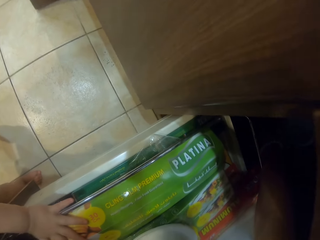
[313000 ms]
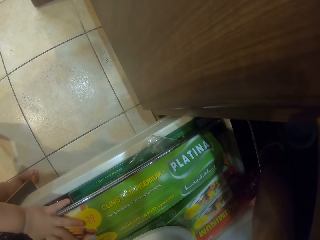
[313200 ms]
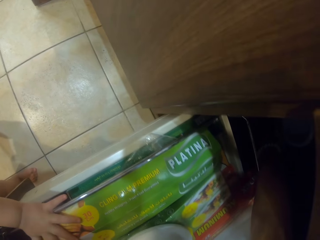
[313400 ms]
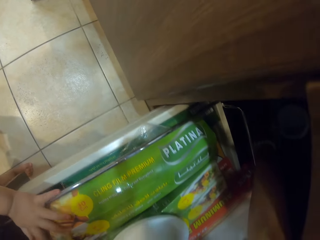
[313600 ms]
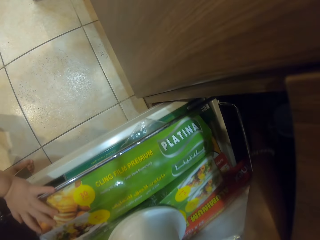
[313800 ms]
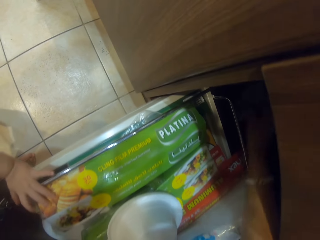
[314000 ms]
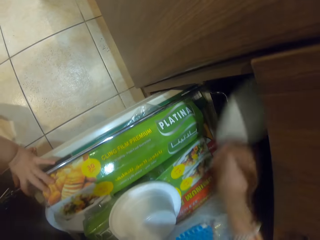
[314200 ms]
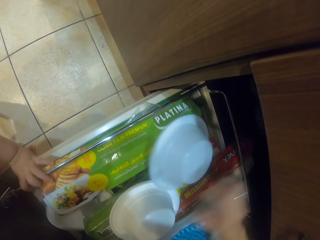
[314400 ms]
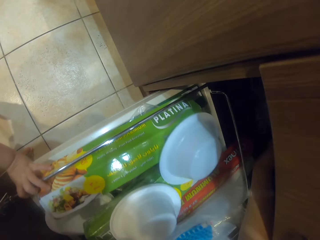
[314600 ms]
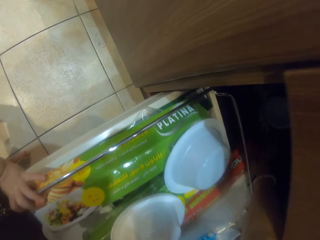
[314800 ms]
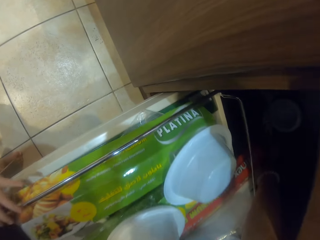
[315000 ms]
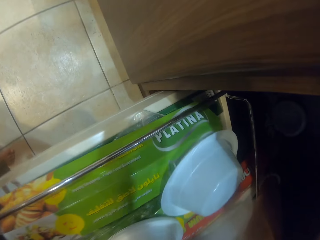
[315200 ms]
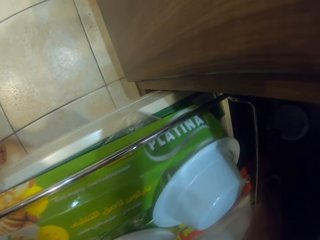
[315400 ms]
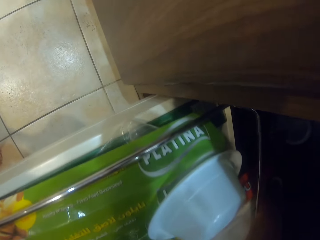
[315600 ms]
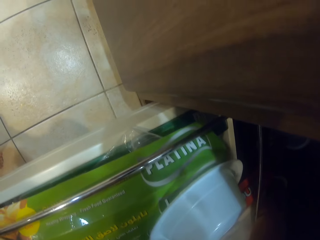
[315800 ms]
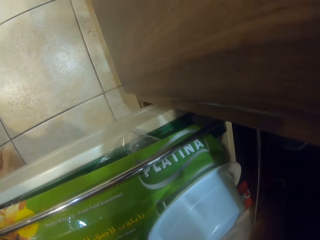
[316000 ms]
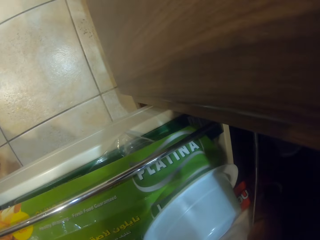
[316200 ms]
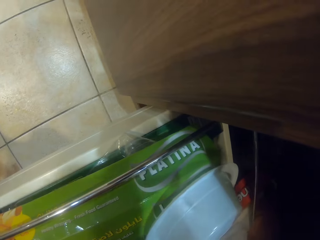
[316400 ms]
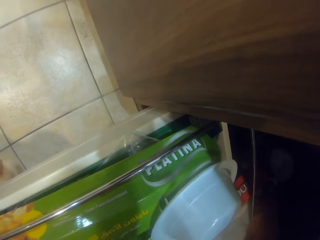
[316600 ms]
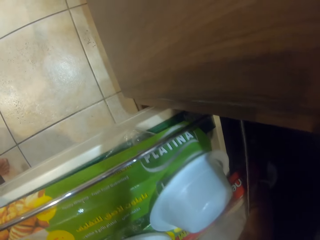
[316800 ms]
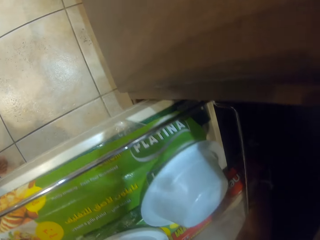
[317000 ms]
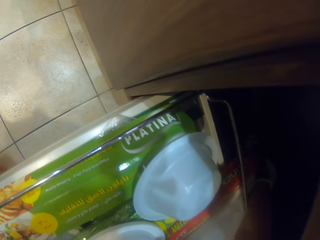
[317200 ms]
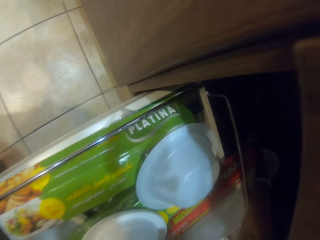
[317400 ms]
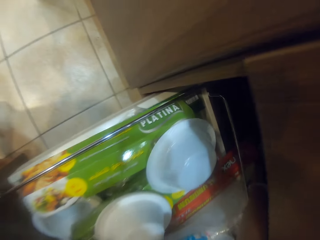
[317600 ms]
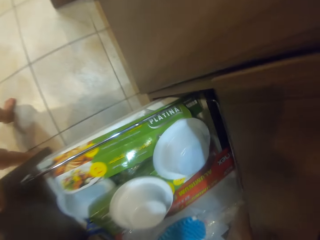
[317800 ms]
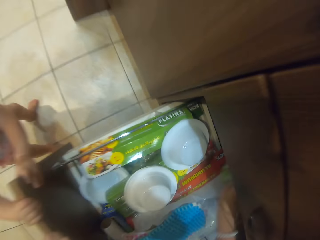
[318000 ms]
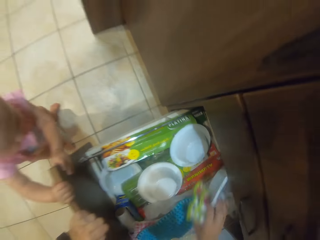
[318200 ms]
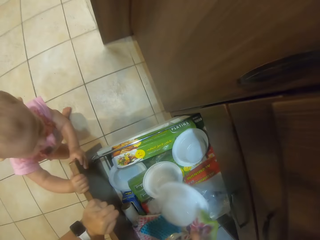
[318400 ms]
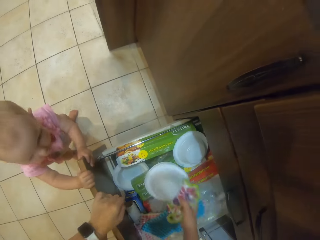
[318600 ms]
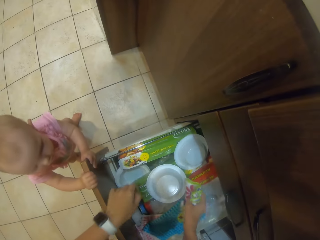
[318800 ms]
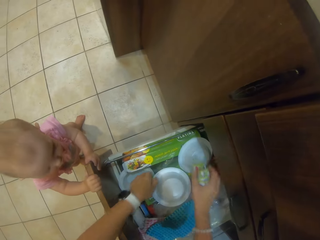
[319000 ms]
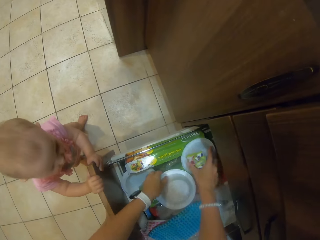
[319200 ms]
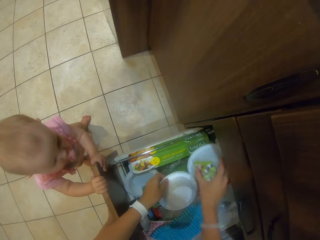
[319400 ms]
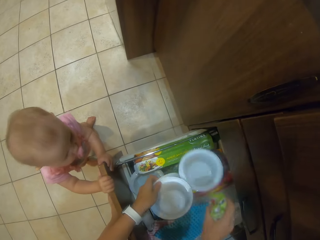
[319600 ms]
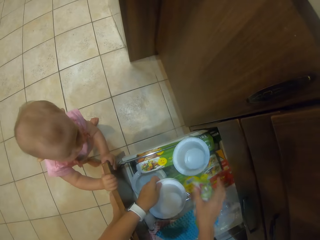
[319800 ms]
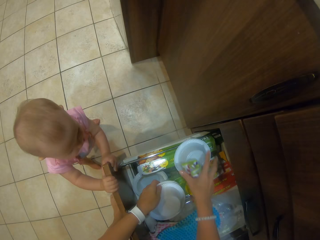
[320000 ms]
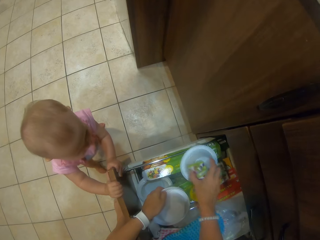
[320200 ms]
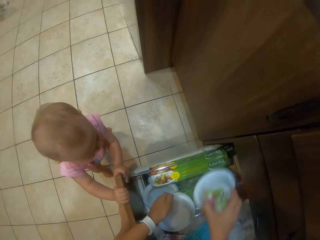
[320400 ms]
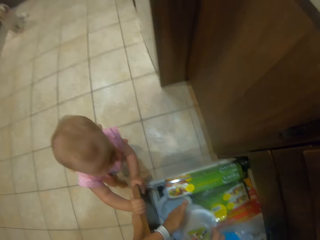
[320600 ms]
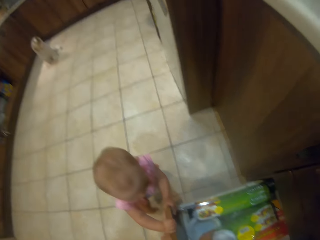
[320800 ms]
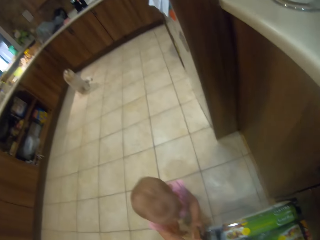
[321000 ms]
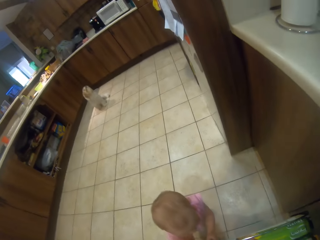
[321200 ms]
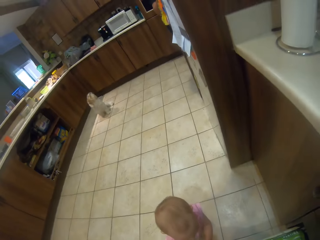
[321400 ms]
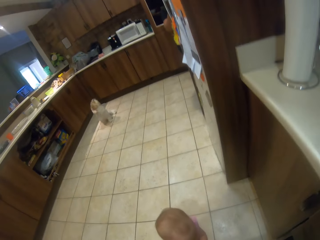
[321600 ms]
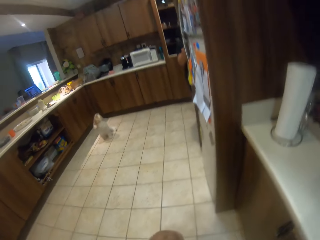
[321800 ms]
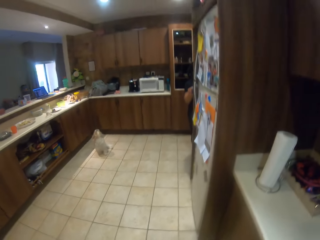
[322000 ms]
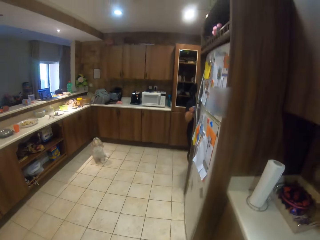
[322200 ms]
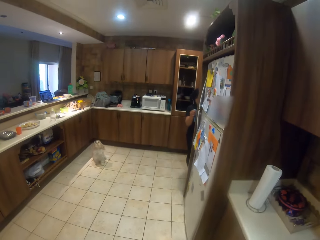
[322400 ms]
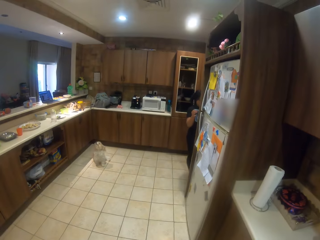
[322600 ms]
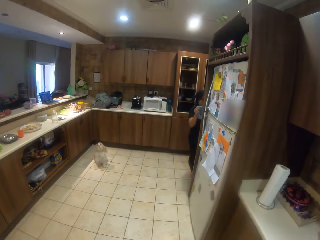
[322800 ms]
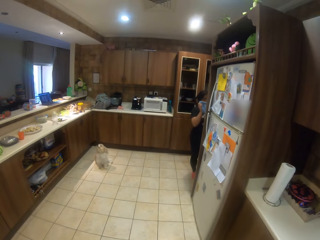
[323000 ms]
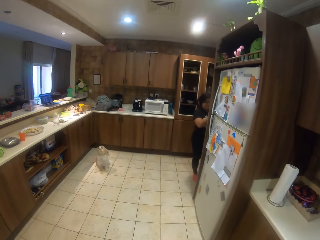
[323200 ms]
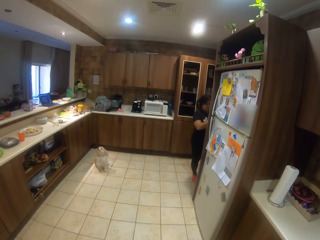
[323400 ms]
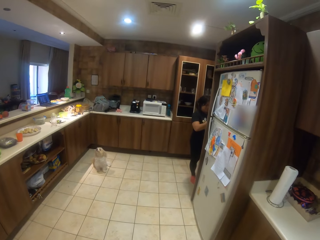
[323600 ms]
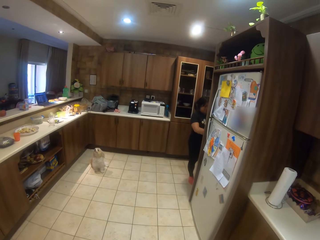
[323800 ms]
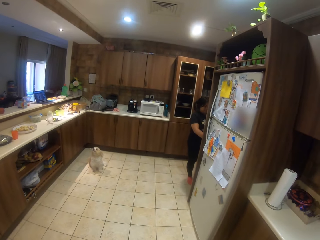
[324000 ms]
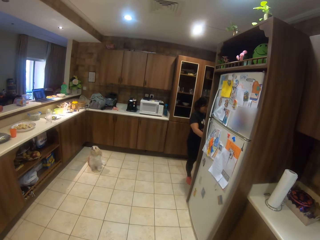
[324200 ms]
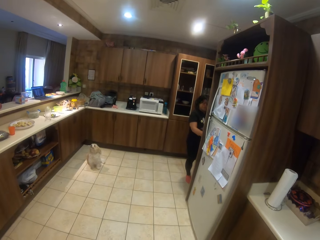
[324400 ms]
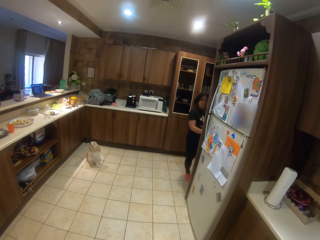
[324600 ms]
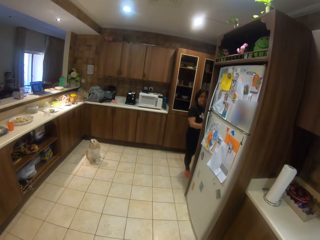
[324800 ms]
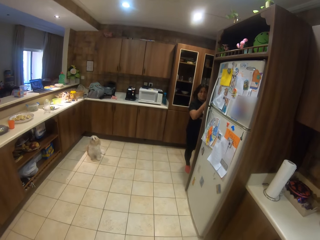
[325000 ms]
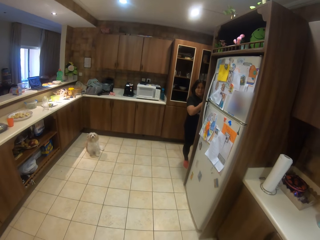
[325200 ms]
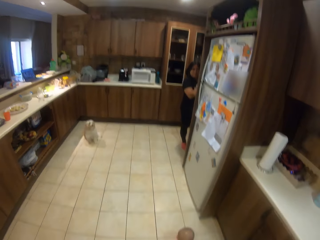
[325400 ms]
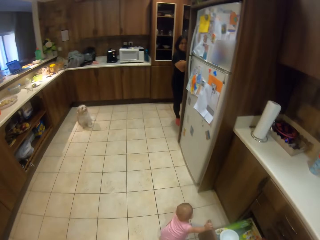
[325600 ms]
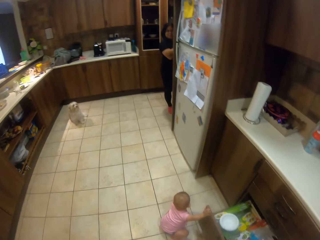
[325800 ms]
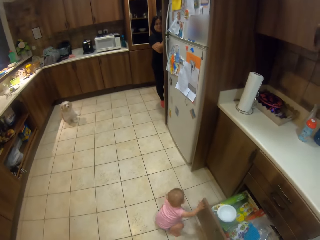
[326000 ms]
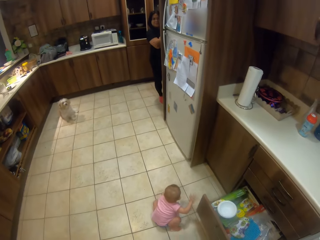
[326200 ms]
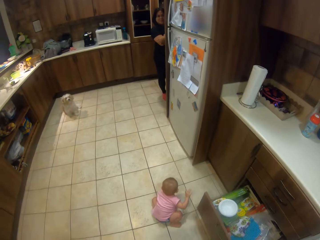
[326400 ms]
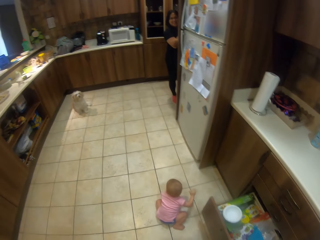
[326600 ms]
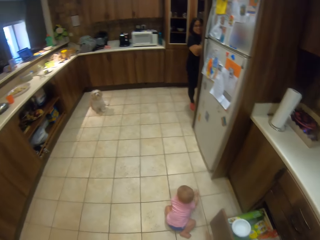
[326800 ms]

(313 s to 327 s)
A person touches things in the cabinet drawer. The camera wearer picks paper plates into the cabinet drawer. They put the bowls together. They look around the house. They stare at the person.

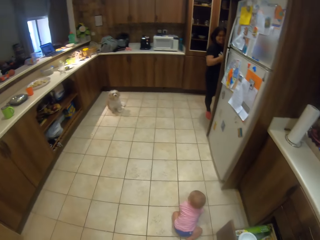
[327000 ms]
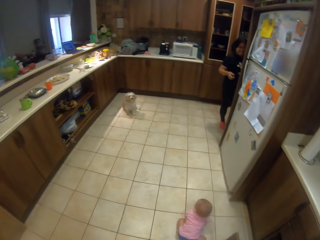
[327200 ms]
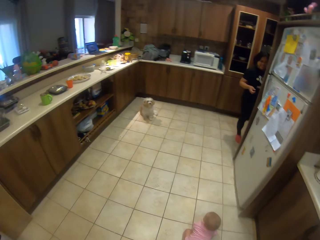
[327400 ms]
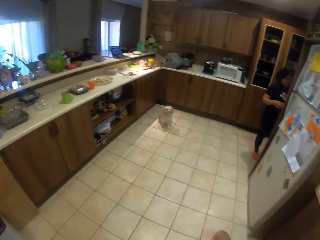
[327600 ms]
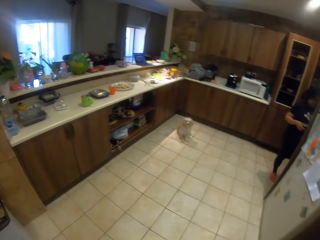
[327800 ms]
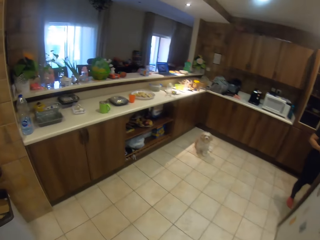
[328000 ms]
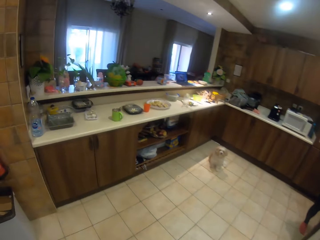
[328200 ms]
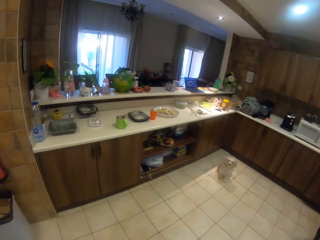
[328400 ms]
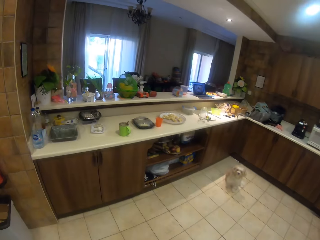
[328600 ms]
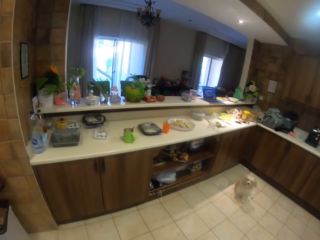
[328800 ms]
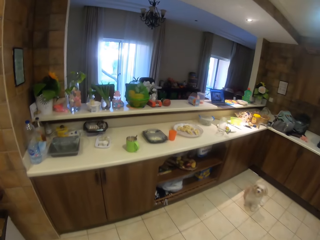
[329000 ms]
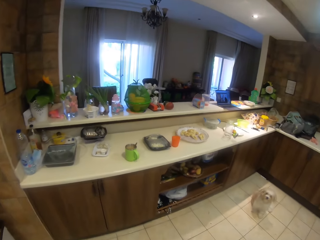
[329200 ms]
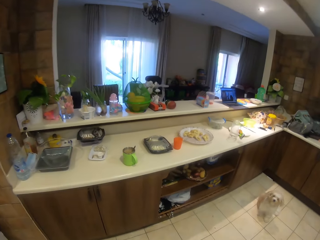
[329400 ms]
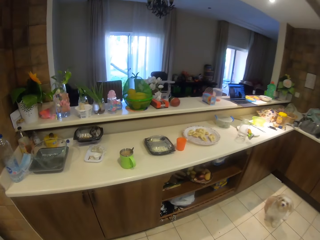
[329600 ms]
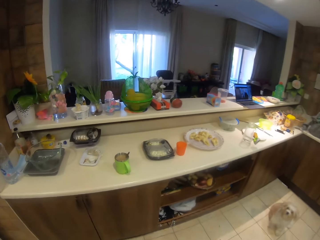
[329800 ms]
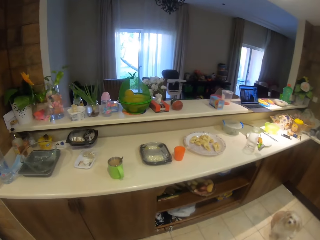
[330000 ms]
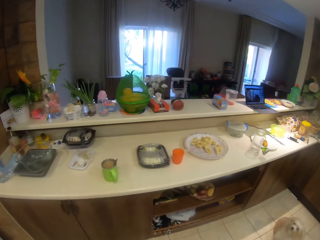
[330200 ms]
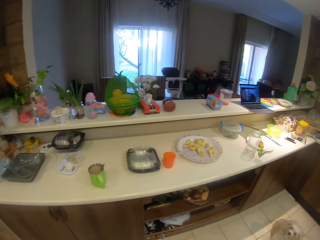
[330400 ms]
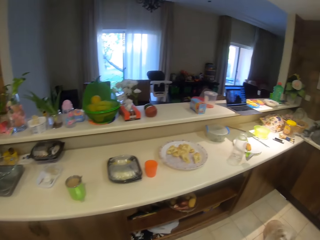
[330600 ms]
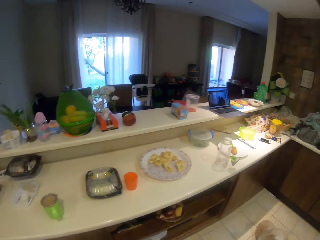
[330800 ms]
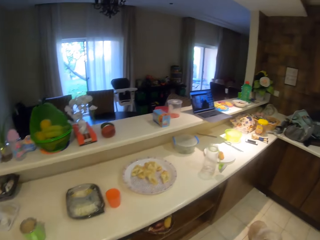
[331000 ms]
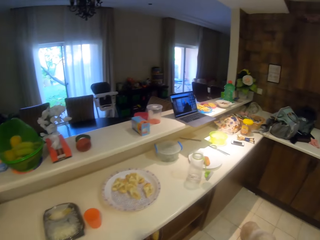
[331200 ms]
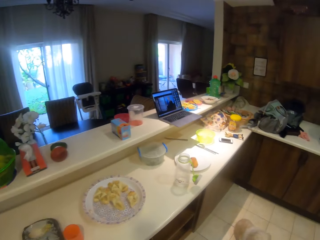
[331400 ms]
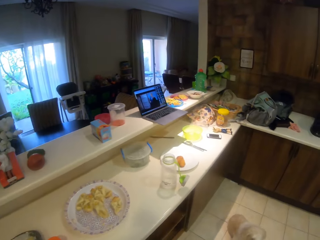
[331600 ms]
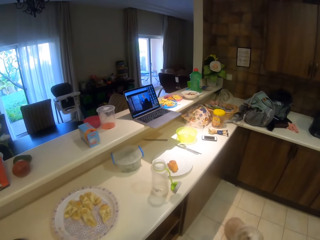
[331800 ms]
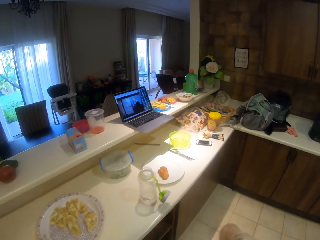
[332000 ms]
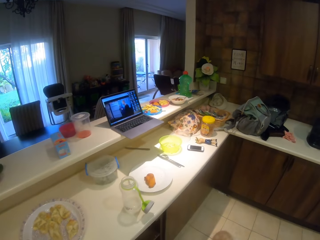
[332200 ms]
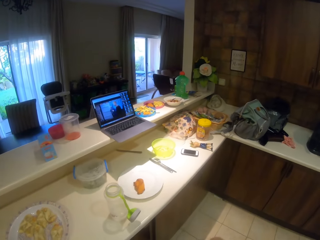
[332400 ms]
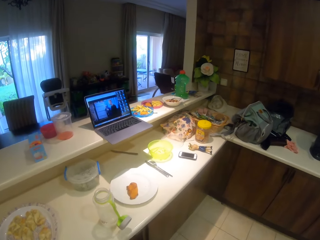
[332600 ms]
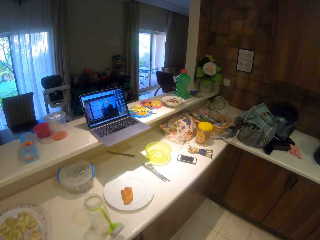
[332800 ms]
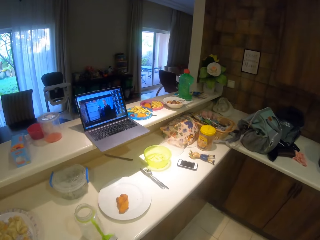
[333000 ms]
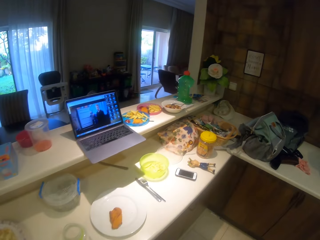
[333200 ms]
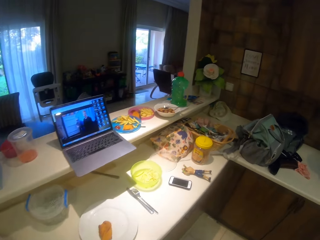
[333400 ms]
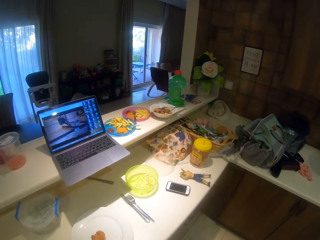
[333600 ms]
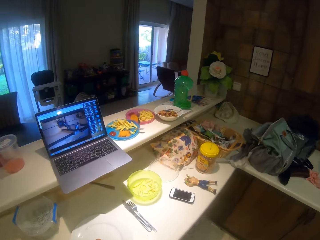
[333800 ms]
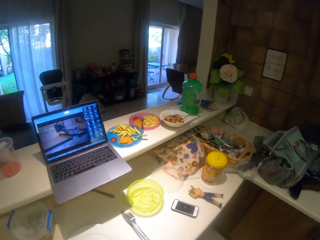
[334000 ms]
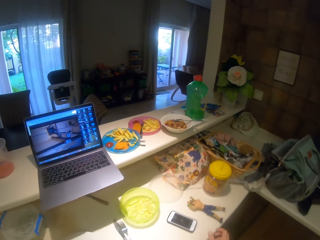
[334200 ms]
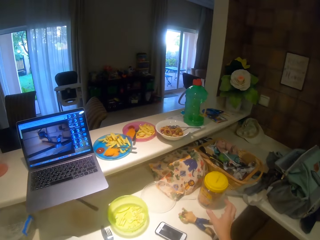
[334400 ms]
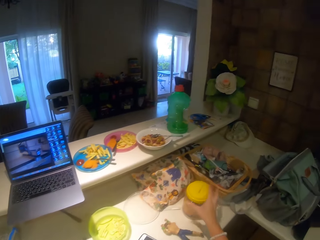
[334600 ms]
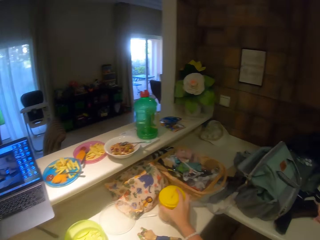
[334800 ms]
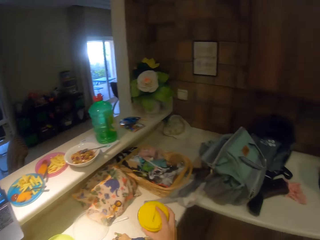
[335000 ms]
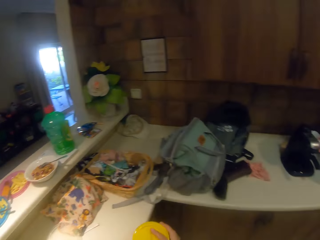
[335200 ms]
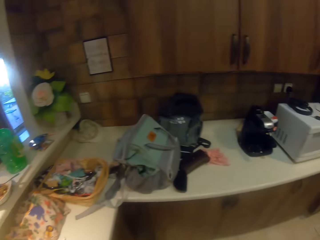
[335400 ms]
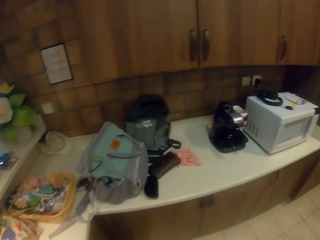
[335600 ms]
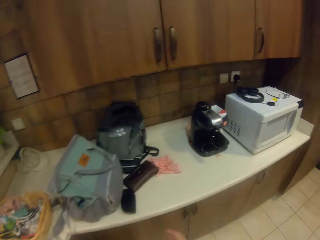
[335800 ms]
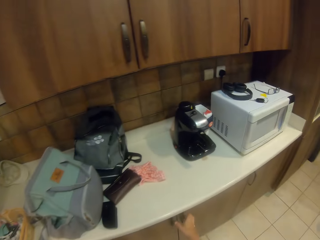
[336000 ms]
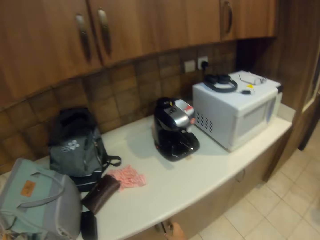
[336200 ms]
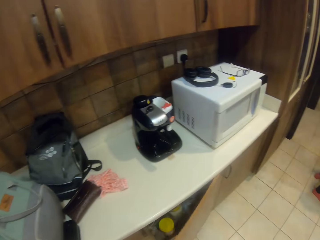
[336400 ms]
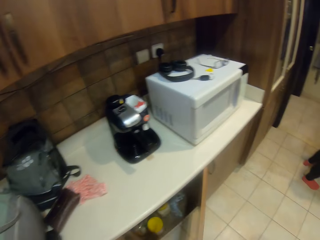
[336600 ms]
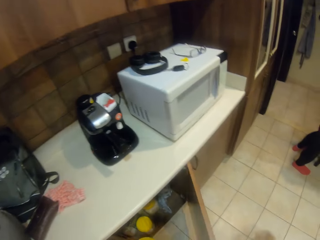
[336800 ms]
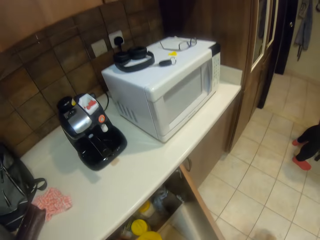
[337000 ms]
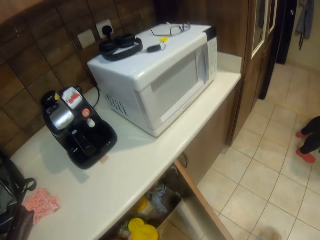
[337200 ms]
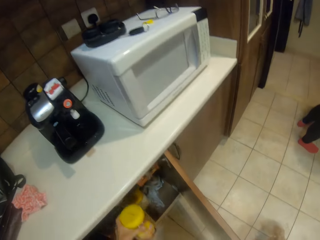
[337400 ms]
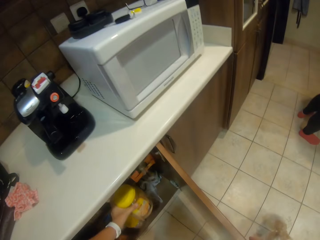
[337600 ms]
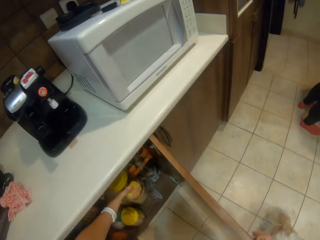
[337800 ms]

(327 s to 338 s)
The camera wearer walks to the kitchen counter. They take the peanut container from the table. They walk around the house. They open the cabinet shelf.
